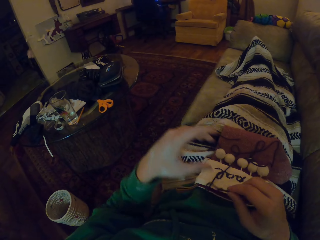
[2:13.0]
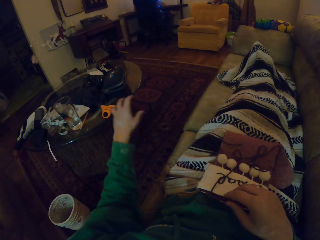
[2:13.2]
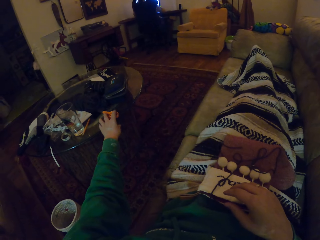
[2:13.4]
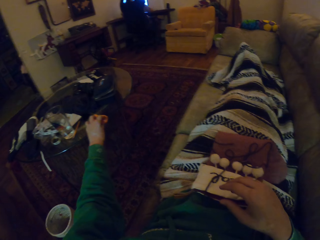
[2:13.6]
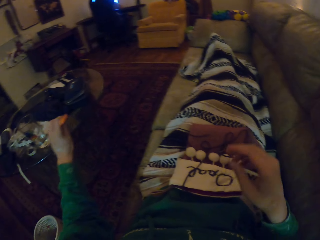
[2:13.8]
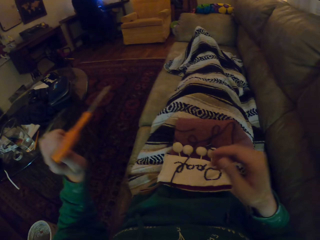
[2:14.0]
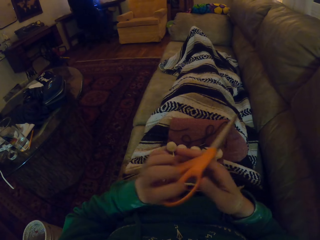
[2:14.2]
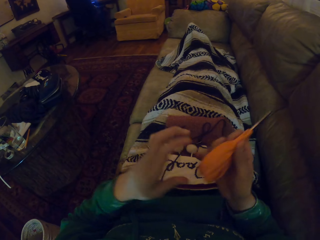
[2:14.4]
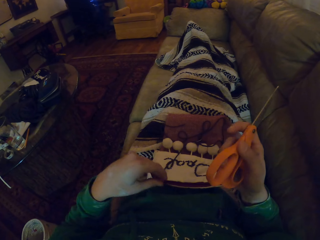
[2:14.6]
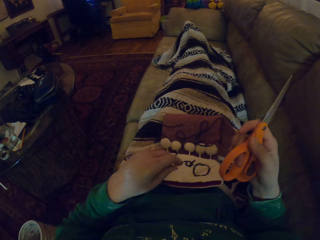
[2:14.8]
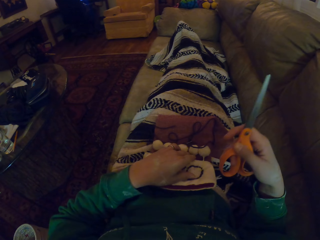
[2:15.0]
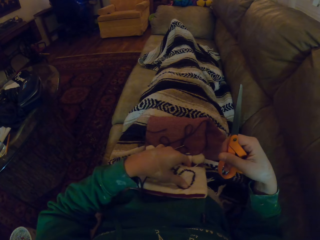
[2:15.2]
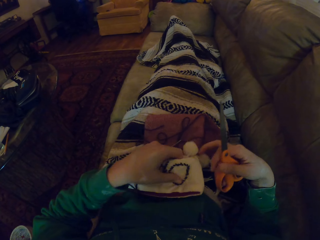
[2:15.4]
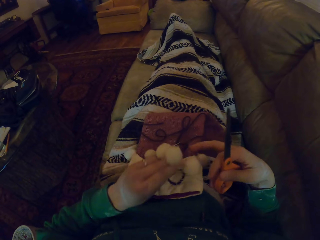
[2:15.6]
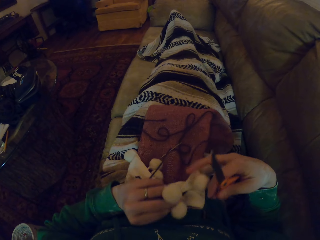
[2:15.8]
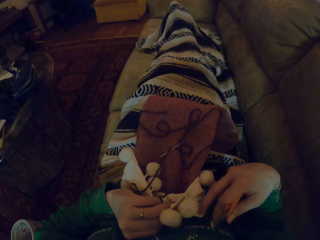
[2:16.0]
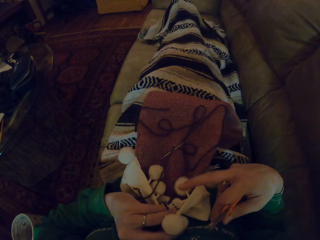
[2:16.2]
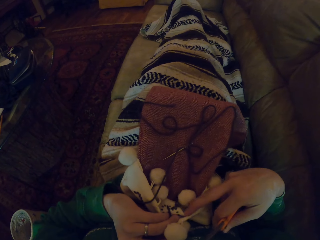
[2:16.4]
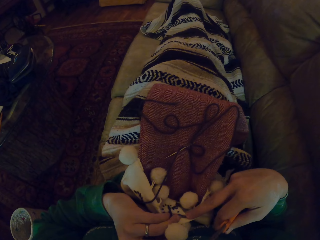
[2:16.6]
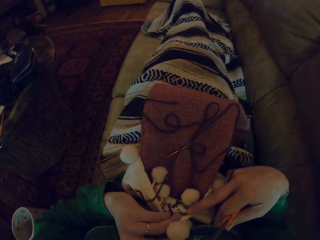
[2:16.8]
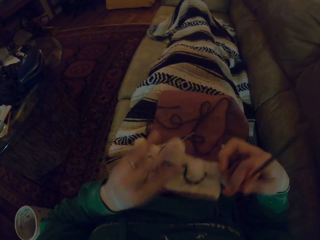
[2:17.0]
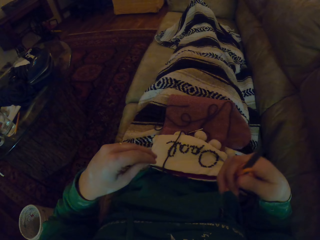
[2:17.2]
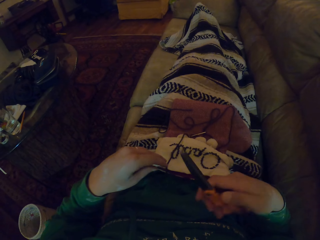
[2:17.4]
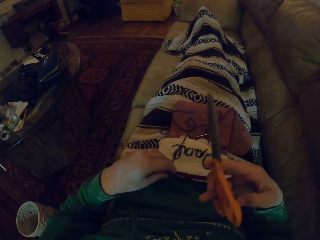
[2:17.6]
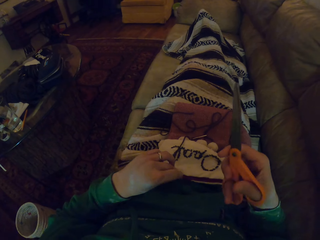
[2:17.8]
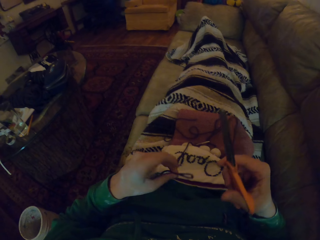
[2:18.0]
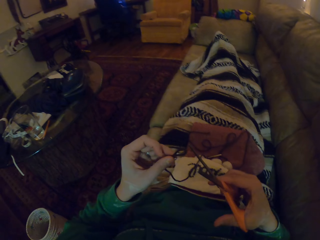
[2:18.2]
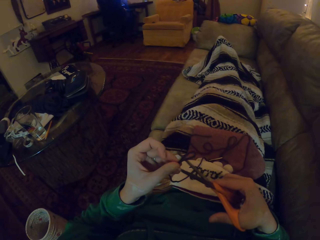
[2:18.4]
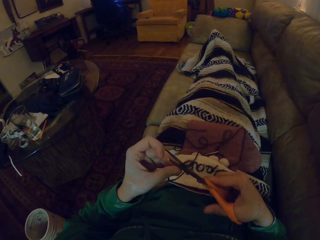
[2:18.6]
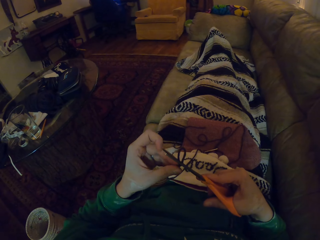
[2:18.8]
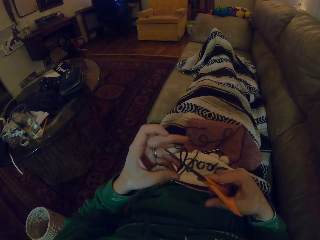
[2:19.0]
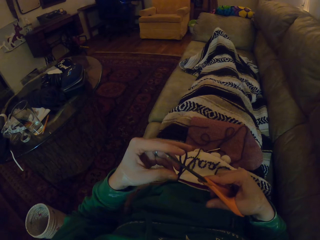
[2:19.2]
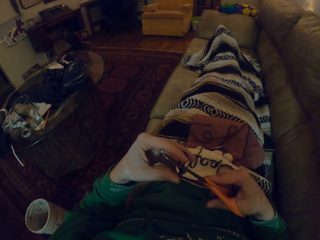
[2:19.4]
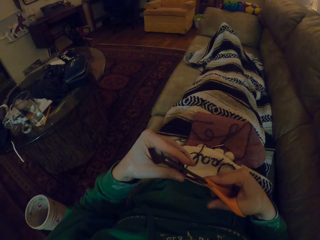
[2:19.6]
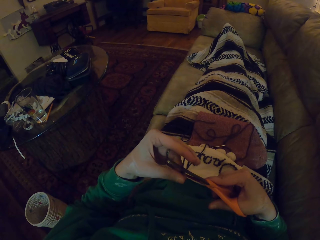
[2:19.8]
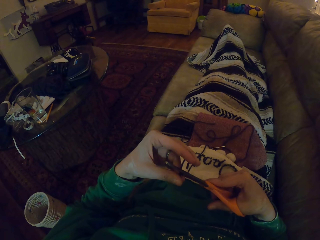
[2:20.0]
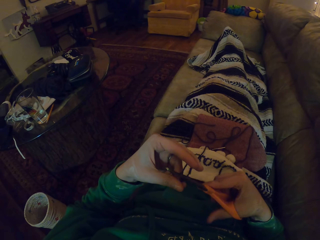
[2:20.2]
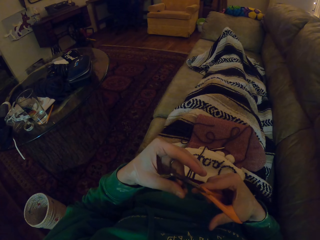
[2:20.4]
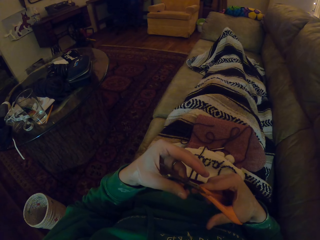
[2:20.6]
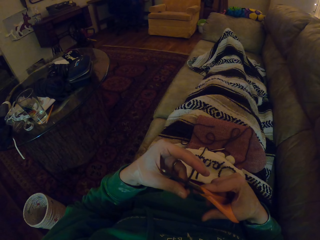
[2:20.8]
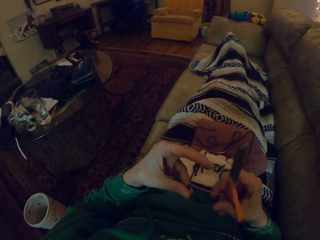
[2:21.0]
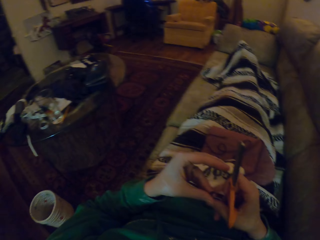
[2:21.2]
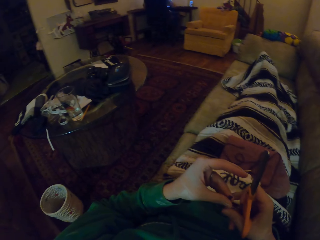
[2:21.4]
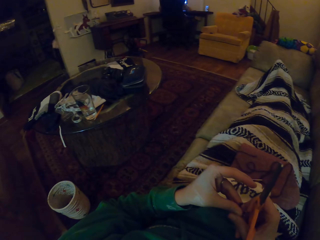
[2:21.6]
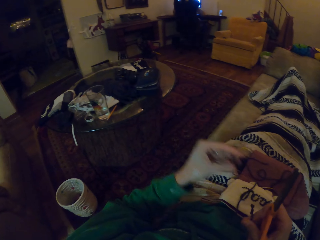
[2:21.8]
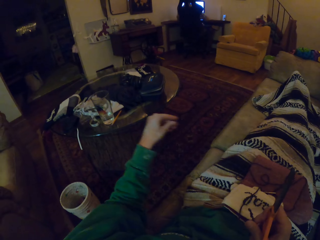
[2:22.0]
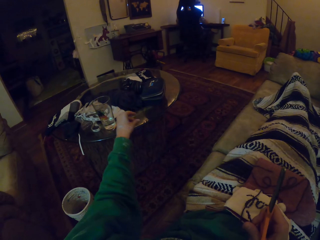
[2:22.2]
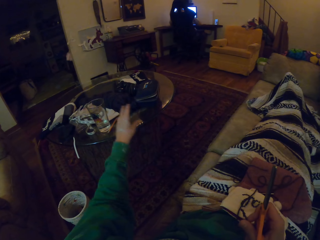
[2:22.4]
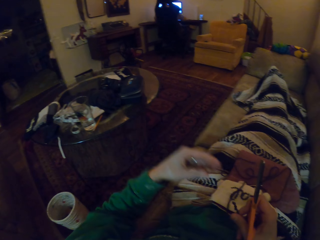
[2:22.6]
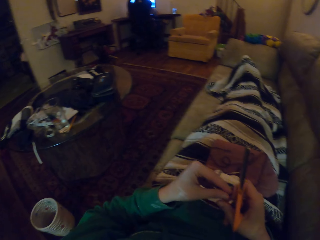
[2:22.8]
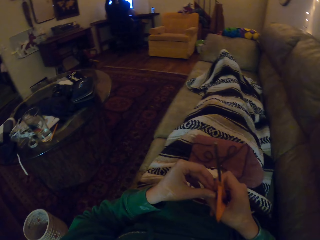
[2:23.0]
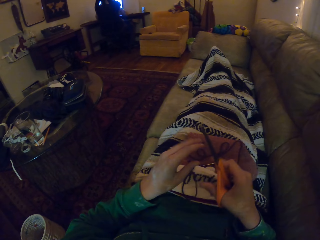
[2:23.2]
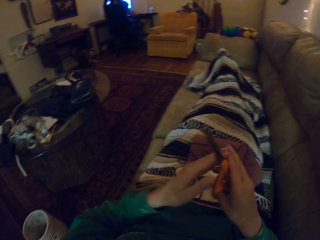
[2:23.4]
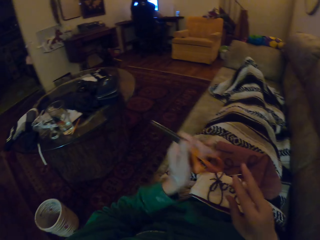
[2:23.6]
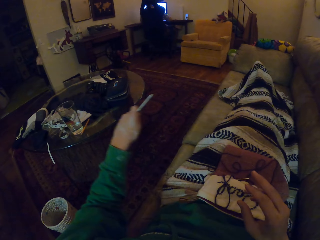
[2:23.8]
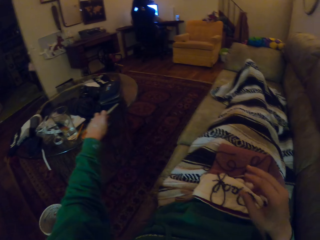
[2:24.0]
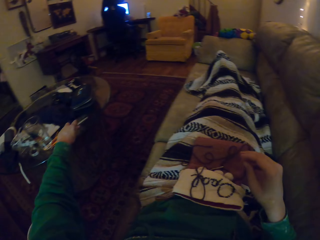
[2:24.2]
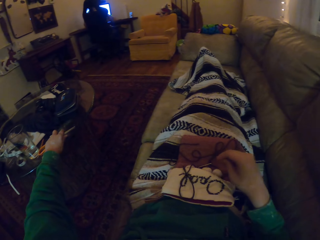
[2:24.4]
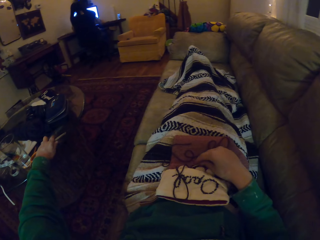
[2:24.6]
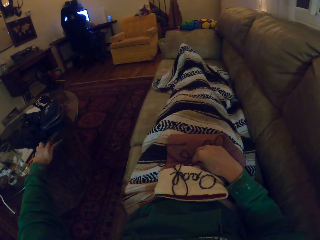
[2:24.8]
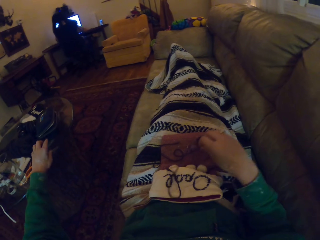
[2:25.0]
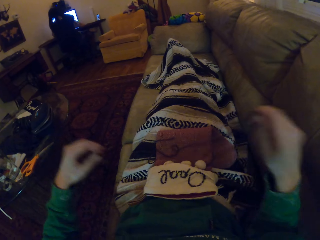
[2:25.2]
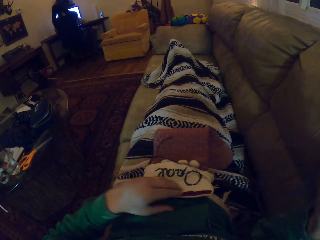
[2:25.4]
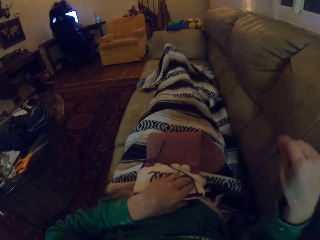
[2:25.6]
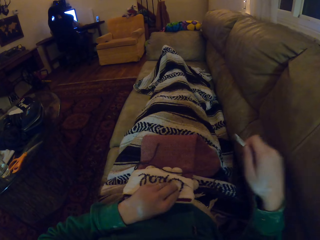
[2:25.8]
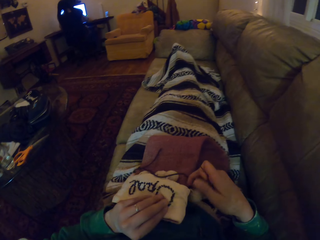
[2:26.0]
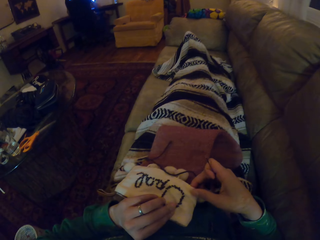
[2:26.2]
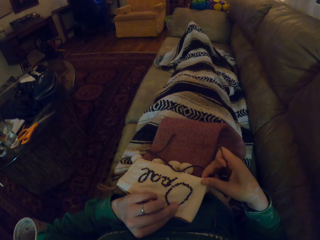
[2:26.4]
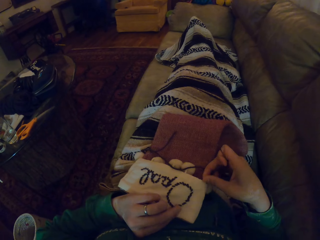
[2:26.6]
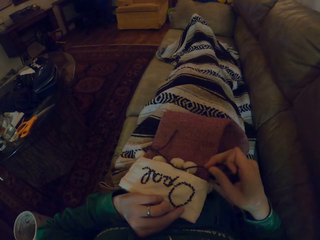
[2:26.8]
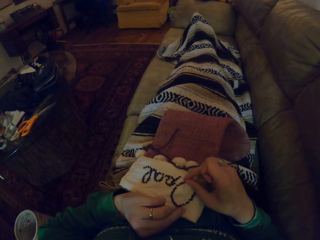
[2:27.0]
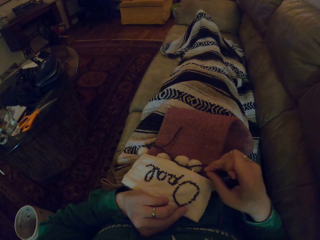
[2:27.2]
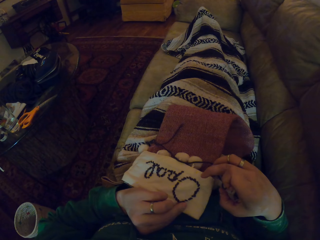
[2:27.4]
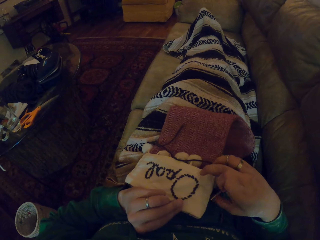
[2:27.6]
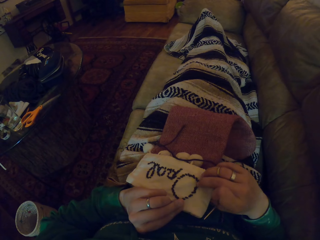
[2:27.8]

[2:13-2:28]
The camera wearer takes the scissors. They put the scissors on the right hand. They take the marvin hat and look at the marvin hat. They take a yarn. They cut the yarn or thread. They take the cut yarn. They drop the cut yarn on the table. They put the scissors on the left hand. They put the scissors on the table. They take a knitting needle. They take the marvin hat and look at the marvin hat.

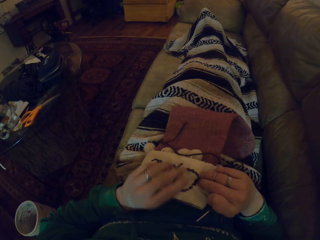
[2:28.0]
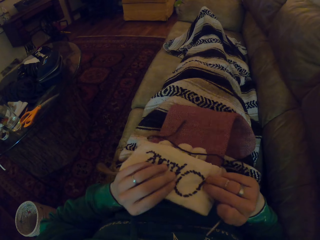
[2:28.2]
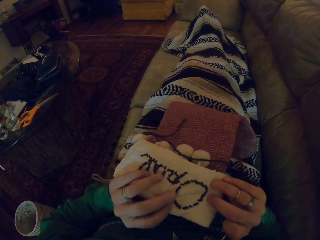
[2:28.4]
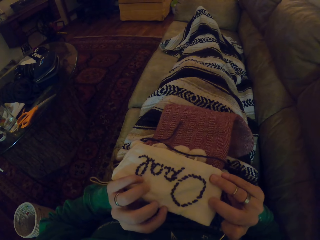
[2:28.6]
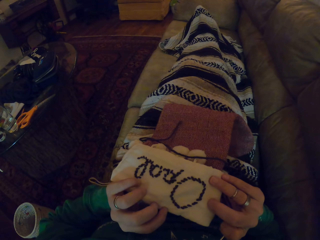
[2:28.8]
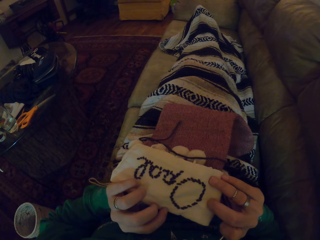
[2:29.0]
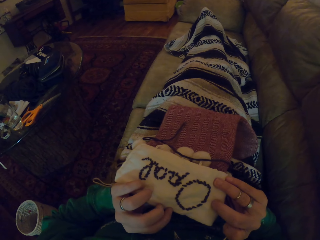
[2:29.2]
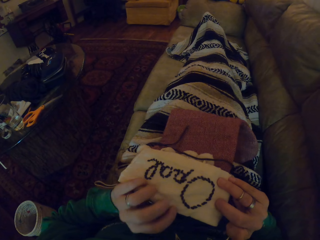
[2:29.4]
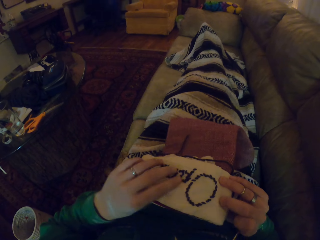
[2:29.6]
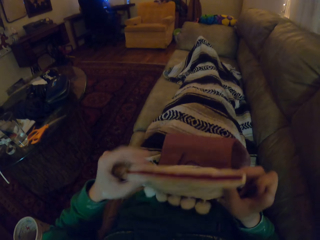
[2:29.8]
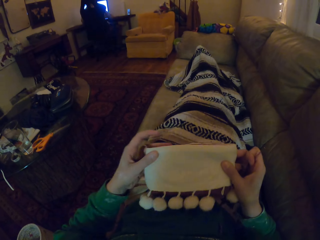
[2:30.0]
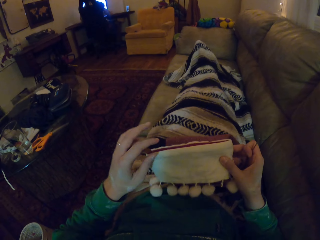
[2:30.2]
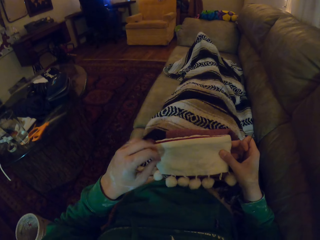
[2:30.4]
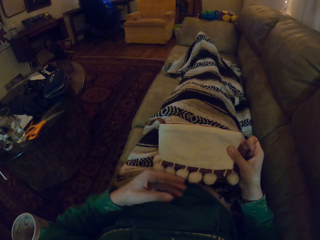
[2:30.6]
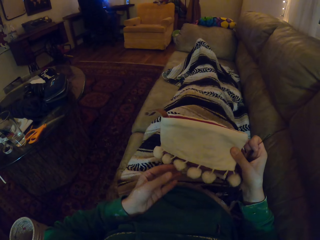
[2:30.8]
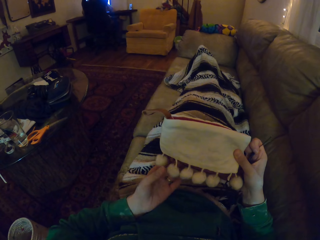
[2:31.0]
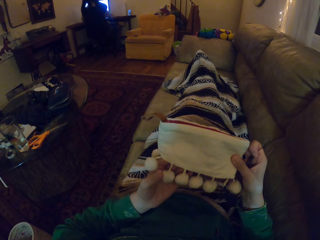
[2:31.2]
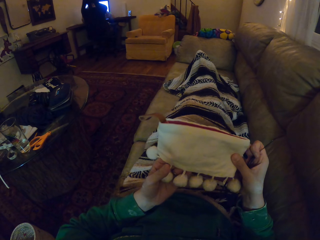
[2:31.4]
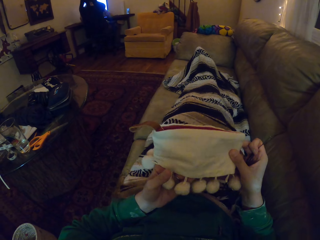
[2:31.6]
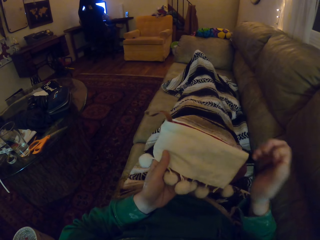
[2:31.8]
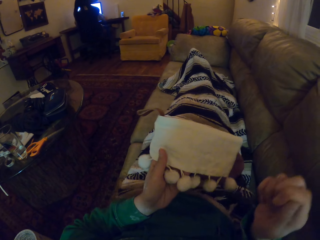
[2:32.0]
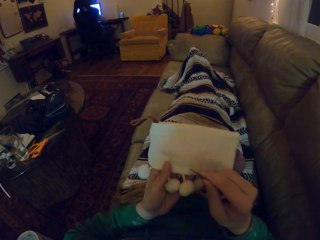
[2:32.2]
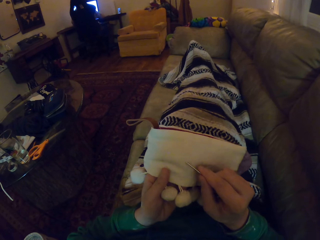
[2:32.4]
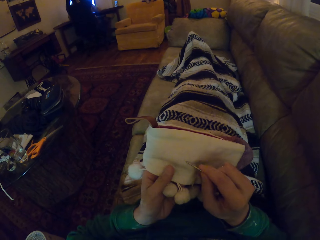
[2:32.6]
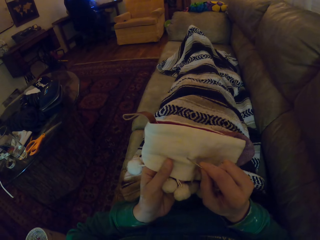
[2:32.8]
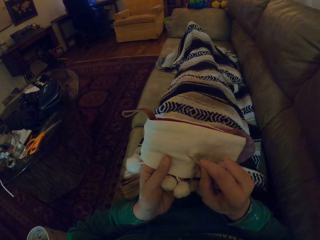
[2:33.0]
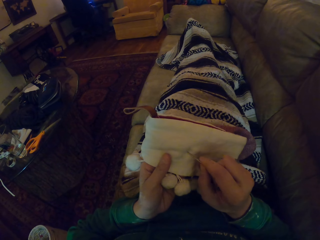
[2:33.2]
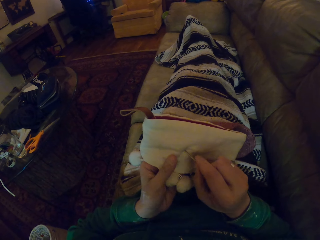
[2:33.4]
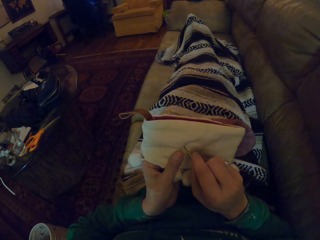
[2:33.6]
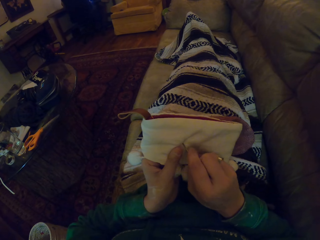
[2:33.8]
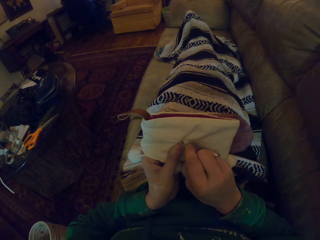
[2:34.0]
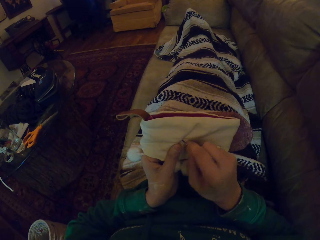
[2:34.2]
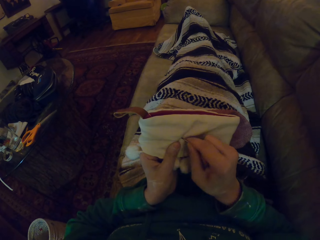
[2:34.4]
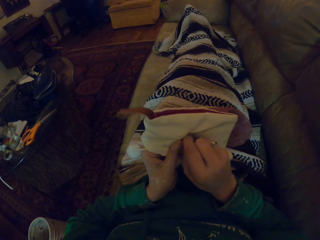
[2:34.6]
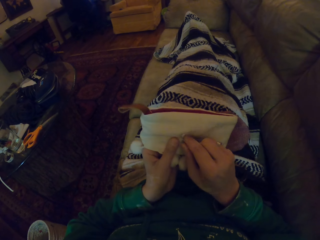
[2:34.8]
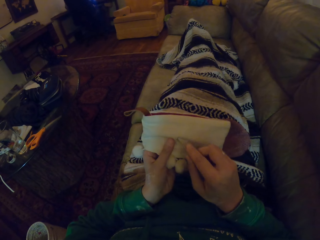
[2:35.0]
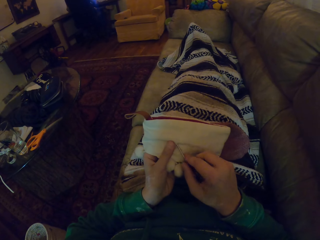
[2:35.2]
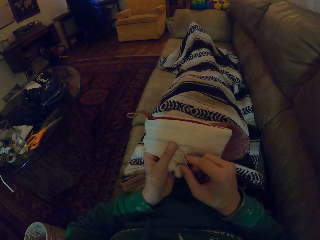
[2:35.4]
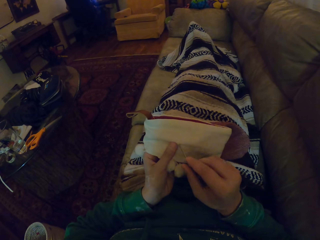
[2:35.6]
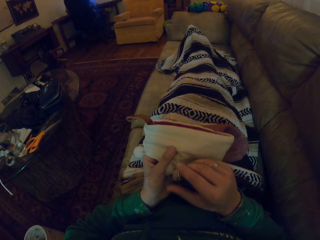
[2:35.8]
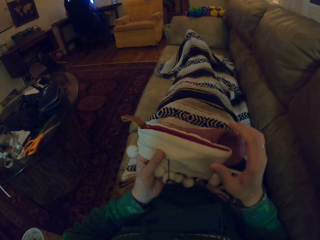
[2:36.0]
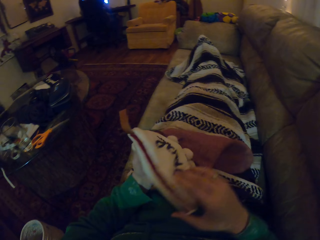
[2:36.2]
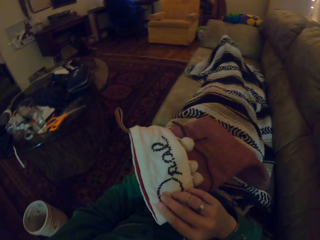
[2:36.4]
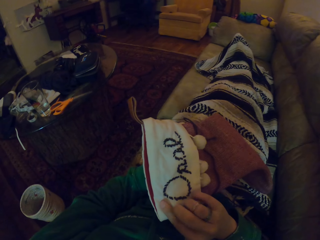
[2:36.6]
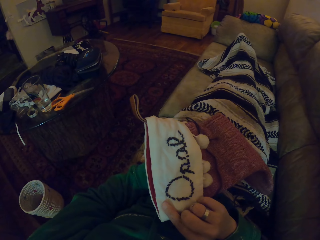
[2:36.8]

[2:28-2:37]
The camera wearer turns the marvin hat. They knit the marvin hat. They sew.
